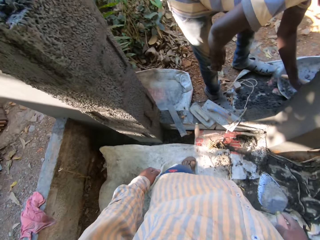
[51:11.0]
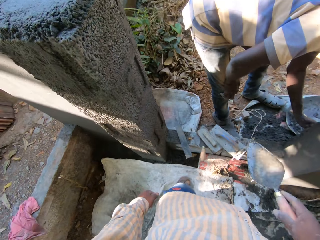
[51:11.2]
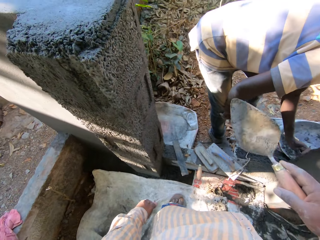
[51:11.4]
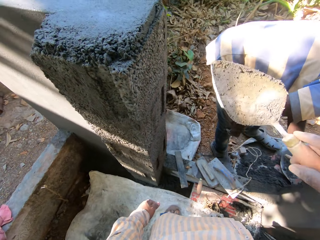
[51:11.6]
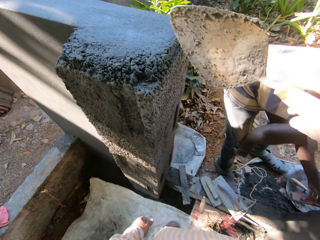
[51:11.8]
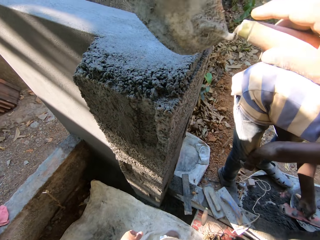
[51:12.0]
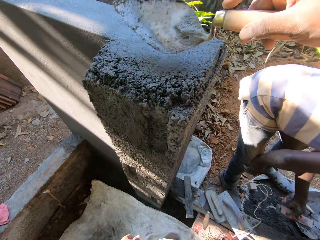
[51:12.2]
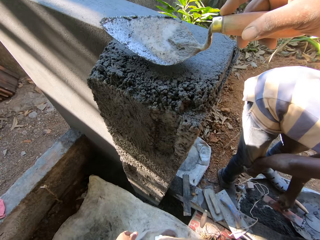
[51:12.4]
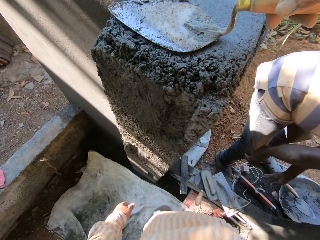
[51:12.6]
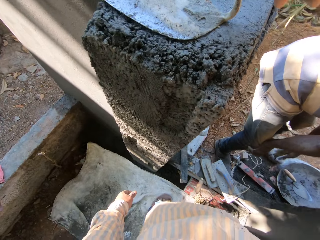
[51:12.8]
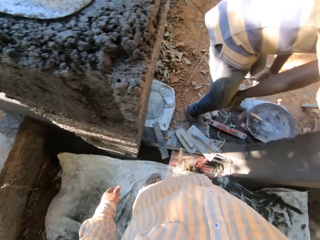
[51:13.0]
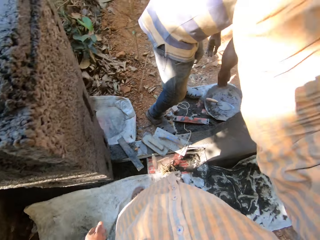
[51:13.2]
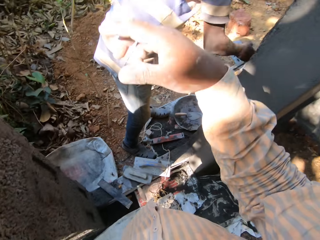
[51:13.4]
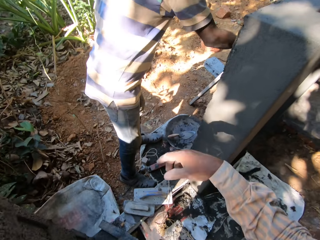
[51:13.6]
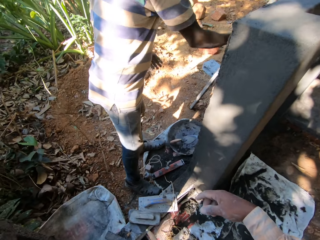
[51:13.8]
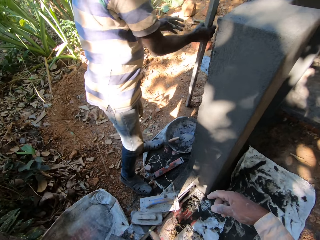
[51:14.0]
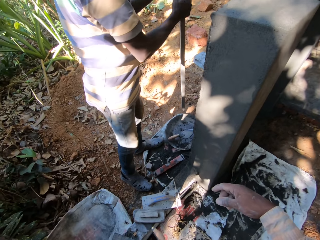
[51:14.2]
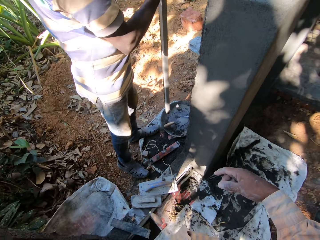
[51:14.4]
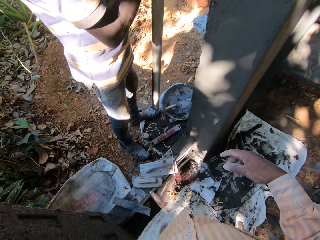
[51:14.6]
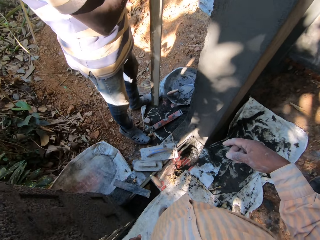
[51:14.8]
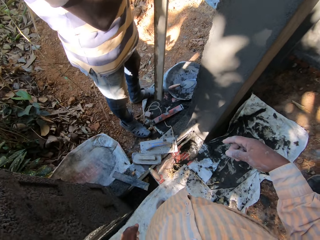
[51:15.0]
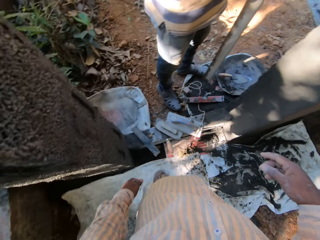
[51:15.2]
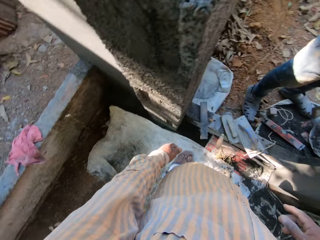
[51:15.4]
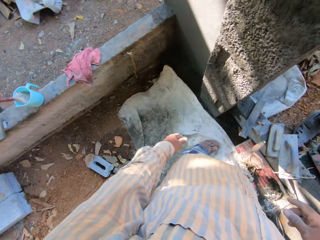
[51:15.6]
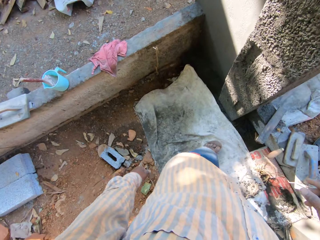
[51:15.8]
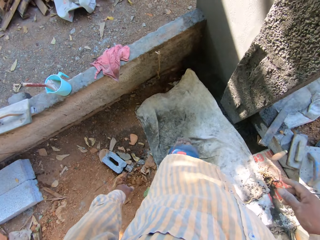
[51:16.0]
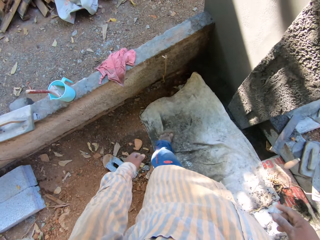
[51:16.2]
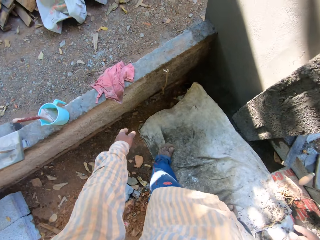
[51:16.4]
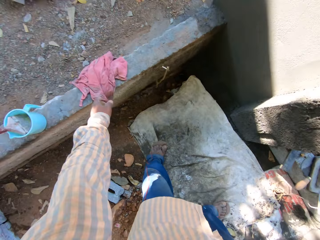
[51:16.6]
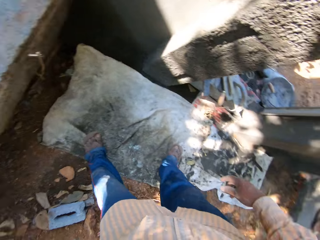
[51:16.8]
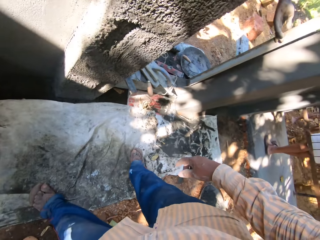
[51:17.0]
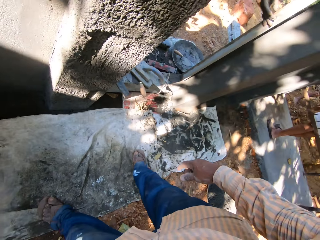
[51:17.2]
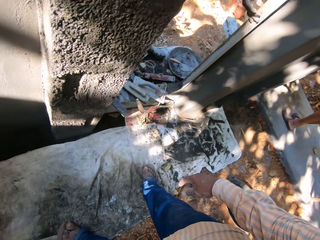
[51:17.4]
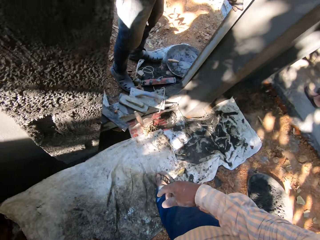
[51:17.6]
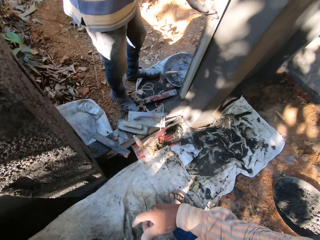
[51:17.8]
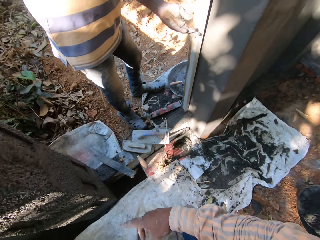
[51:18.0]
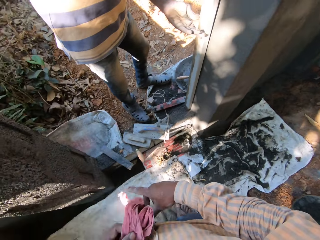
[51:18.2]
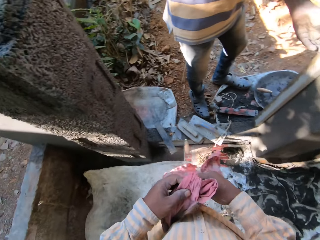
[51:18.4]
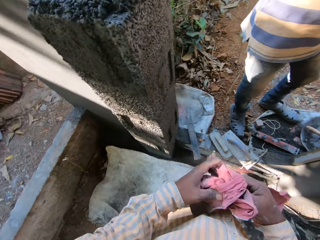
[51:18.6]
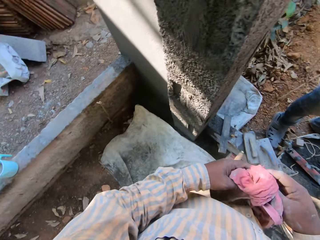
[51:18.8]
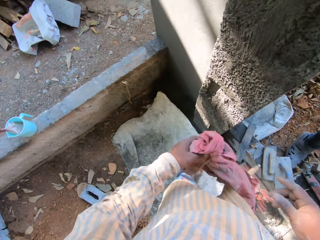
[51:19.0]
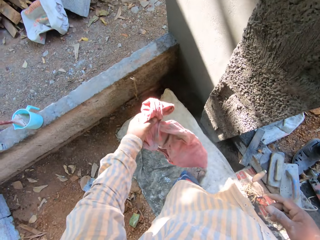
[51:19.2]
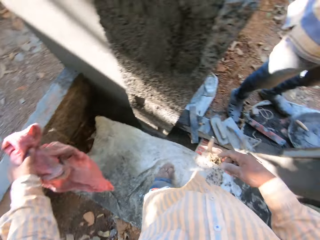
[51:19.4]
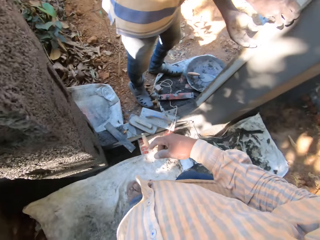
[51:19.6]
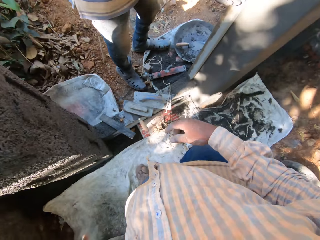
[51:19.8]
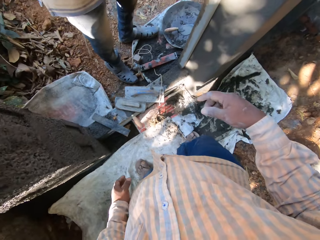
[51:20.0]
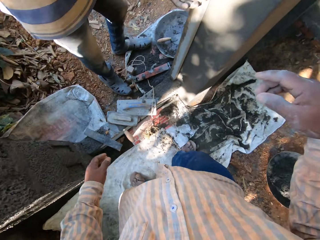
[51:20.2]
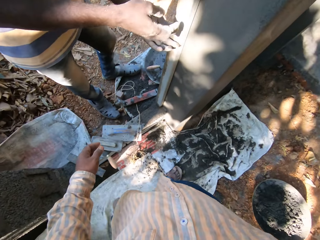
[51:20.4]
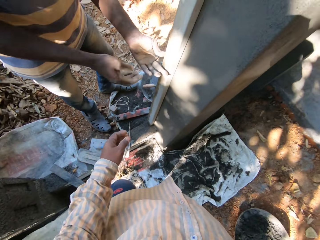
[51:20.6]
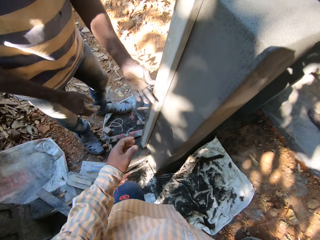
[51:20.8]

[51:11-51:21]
A male levels the wall. The camera wearer places the hand trowel on a pillar with his right hand. He converses with the male. The male picks up the metal rod with his right hand. The camera wearer looks around the site. The male holds the metal rod to the wall. The camera wearer holds a piece of cloth with his right hand.

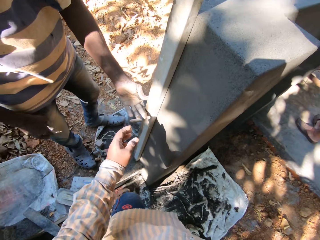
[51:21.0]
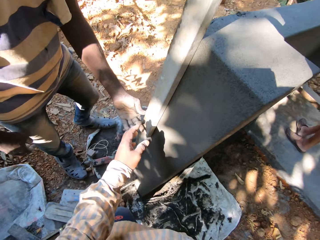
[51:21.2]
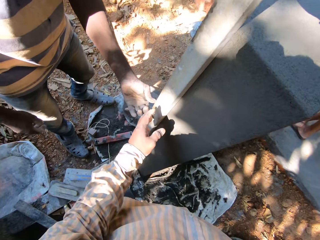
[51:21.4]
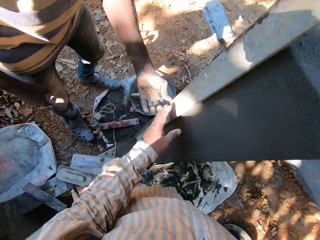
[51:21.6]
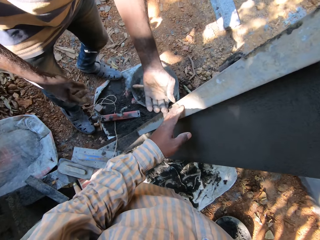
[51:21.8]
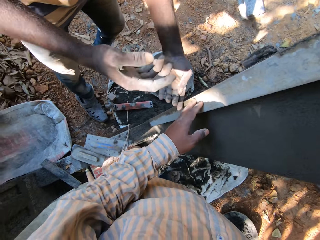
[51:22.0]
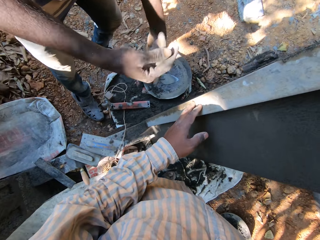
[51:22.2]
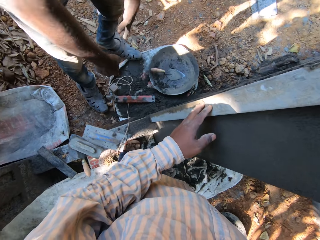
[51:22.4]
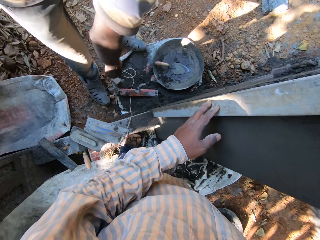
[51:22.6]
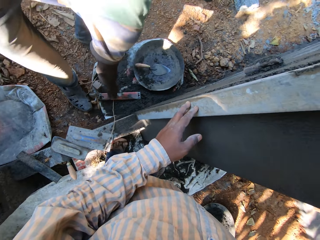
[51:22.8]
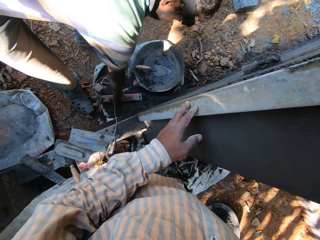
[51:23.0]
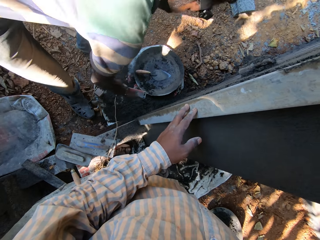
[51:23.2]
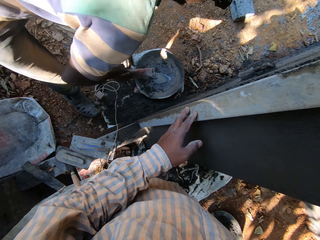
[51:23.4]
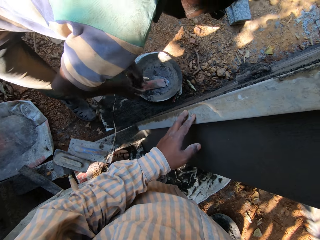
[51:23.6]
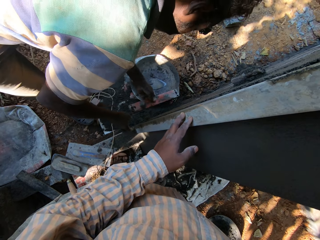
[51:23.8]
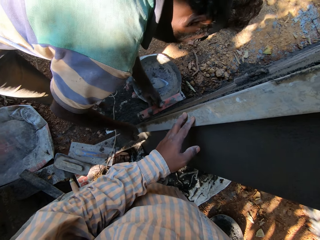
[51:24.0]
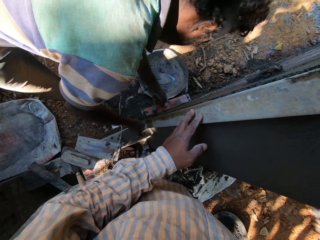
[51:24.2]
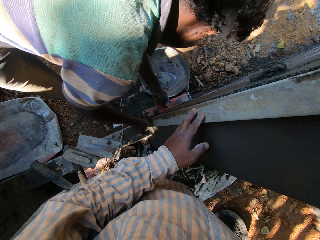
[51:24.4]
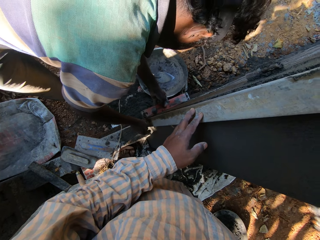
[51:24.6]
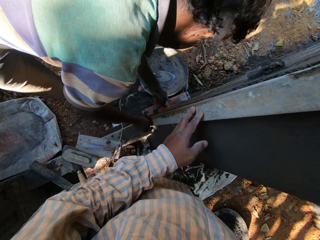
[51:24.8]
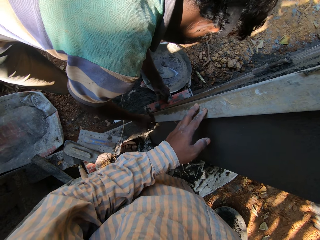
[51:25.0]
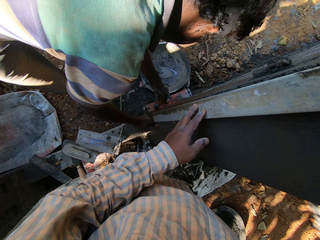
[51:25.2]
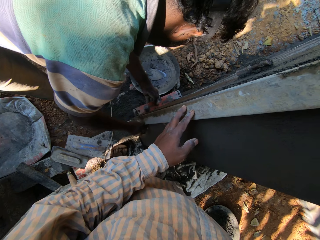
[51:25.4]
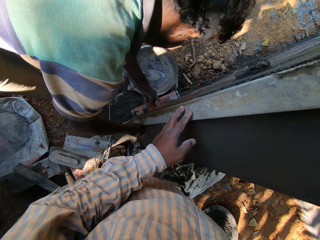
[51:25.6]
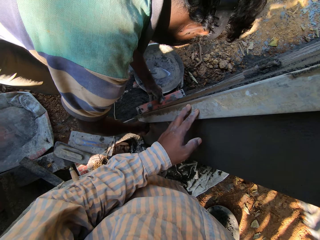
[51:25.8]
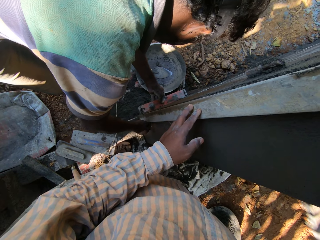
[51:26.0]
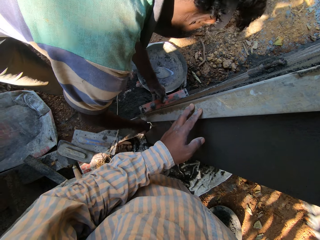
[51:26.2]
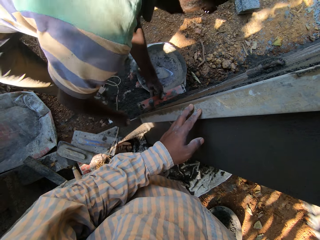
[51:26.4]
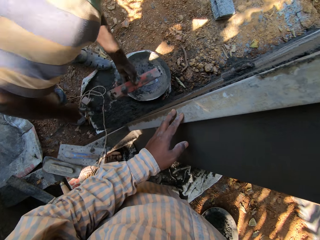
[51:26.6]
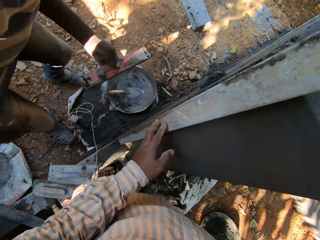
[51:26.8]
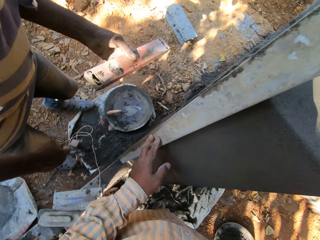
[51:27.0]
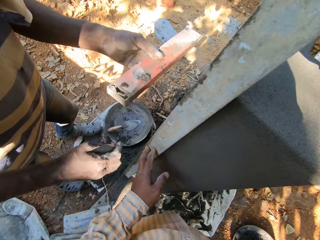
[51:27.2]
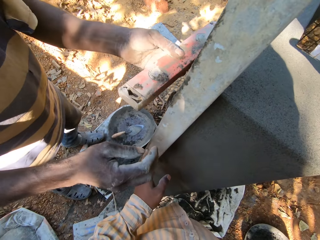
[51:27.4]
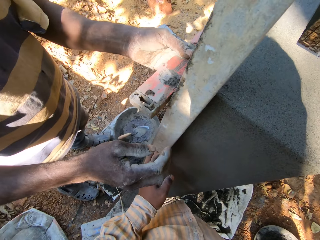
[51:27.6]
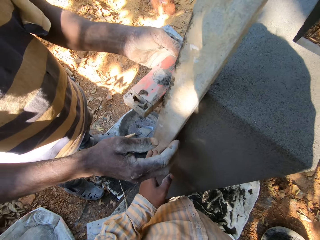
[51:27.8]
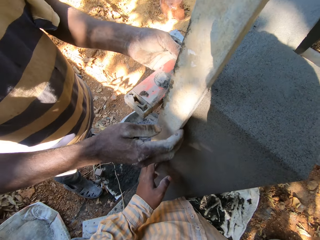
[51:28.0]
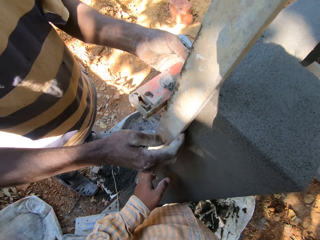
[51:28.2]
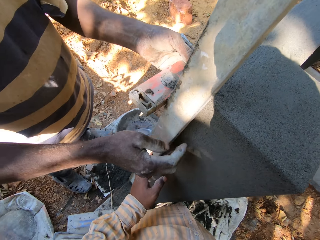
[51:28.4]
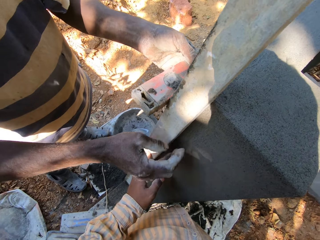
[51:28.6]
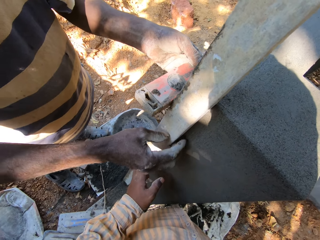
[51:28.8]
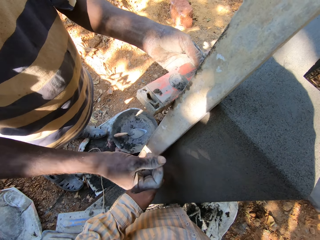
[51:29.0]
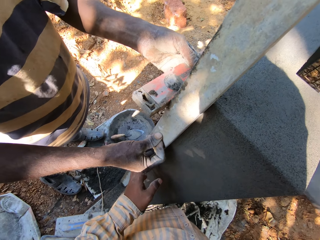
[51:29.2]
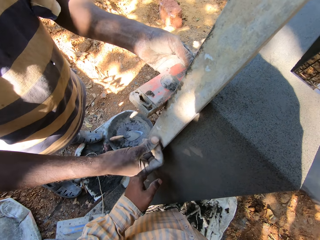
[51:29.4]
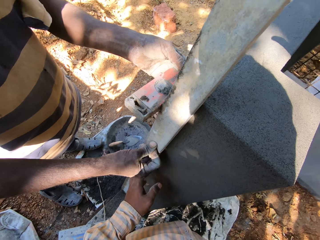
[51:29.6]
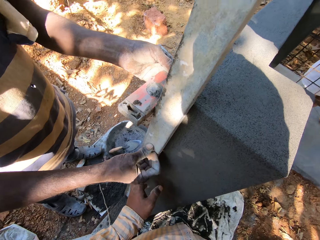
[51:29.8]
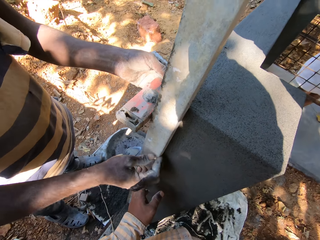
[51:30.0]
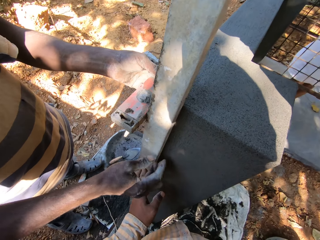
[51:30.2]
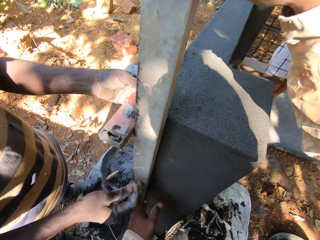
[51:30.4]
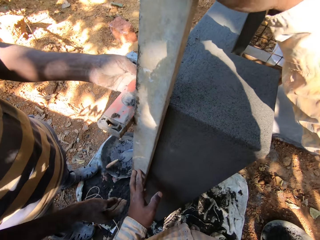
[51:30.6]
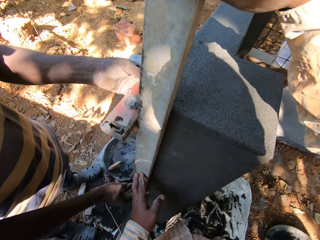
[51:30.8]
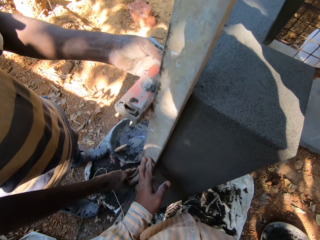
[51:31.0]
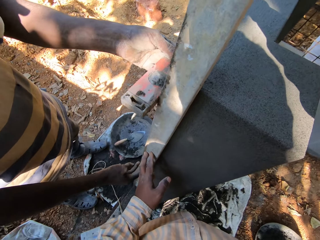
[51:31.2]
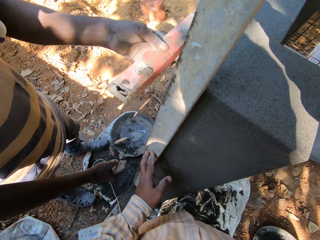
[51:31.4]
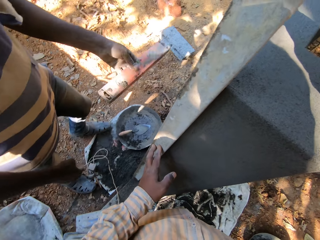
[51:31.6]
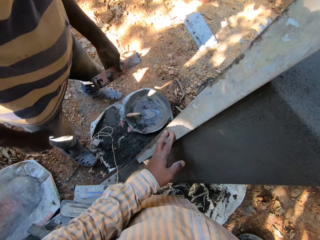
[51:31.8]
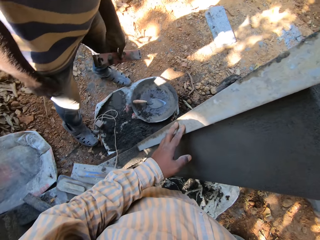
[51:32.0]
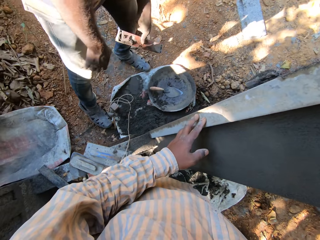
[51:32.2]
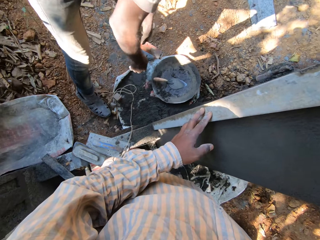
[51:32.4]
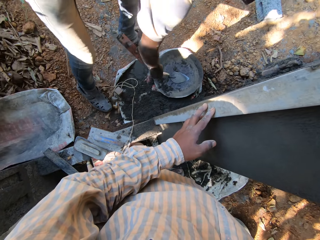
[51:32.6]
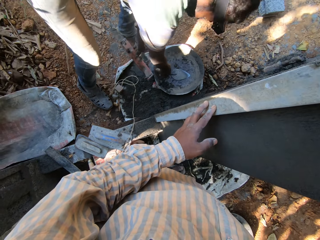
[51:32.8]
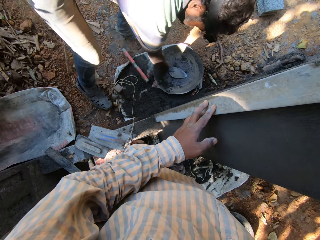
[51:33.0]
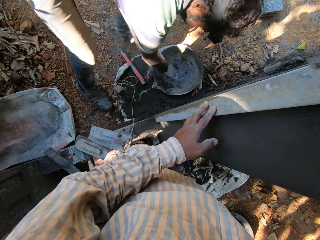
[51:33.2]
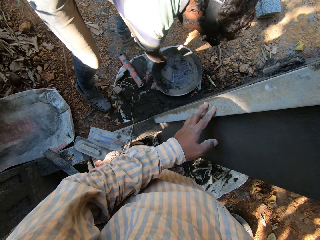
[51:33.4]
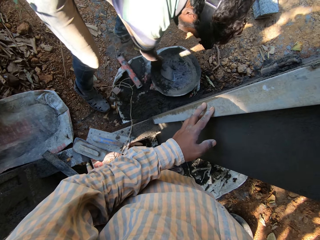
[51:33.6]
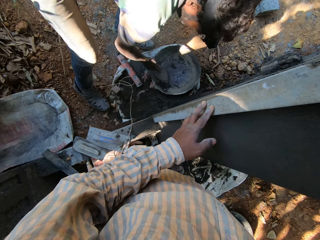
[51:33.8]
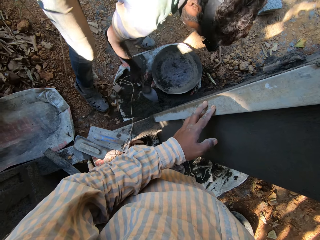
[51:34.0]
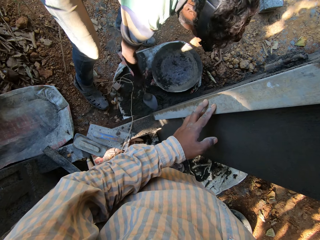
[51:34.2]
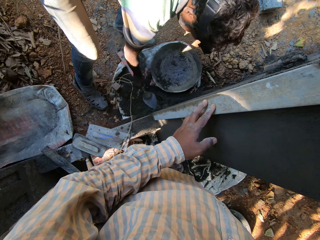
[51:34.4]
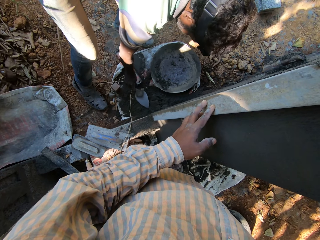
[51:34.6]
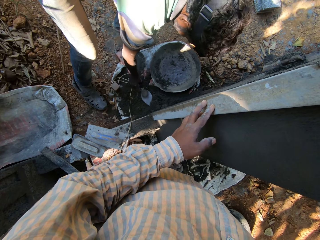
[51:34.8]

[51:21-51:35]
The camera wearer holds the wood with his hand. He holds a metal rod to a pillar with his left hand. A male picks up the spirit level from the floor with his right hand. The male passes the spirit level from his right hand to his left hand. He adjusts the metal rod with his right hand and the spirit level in his left hand. The camera wearer hits the wood with his hand. The male adjusts the metal rod with his right hand and the spirit level in his left hand again. The camera wearer hits the wood with his hand again. The male picks up a hand trowel in a head pan on the ground with his right hand. The camera wearer picks up the trowel with his hand.
